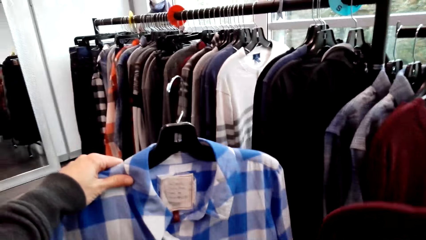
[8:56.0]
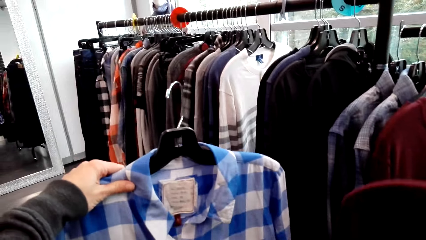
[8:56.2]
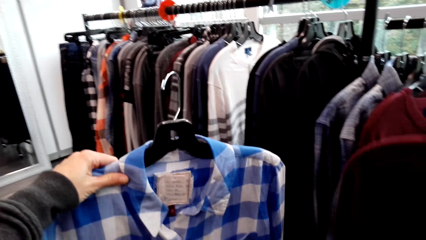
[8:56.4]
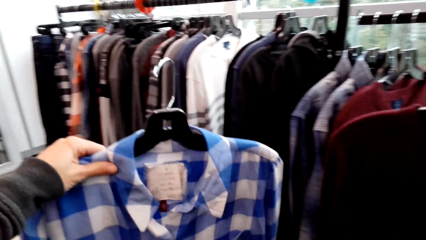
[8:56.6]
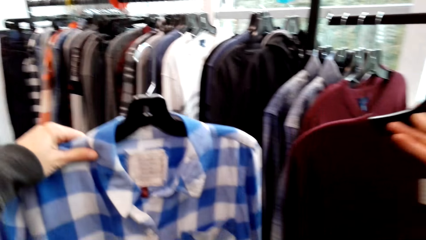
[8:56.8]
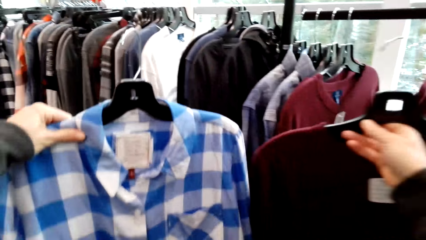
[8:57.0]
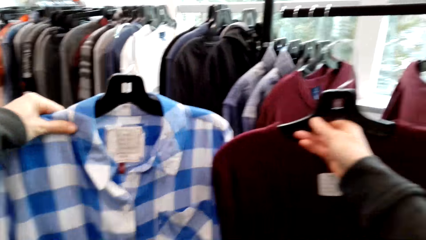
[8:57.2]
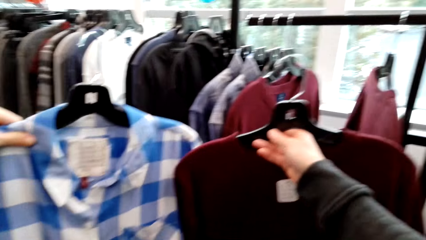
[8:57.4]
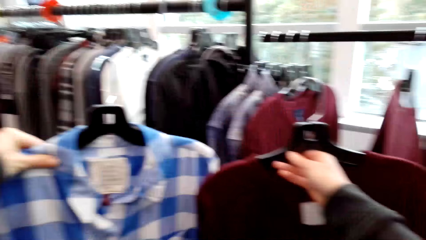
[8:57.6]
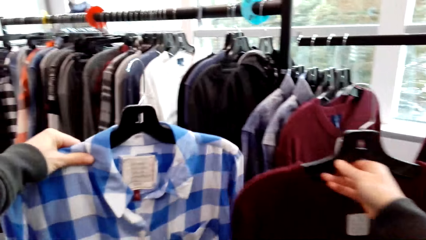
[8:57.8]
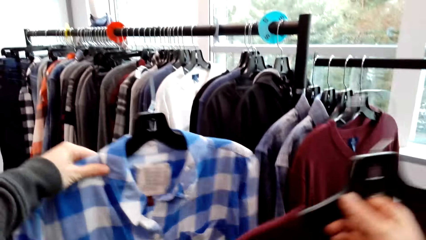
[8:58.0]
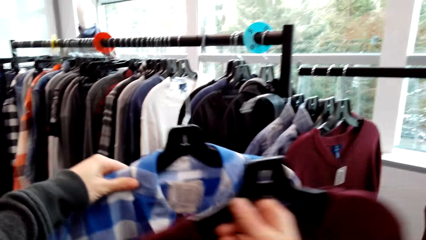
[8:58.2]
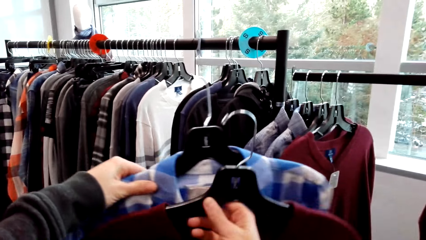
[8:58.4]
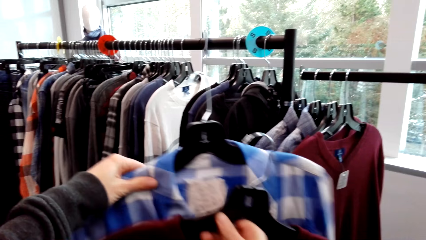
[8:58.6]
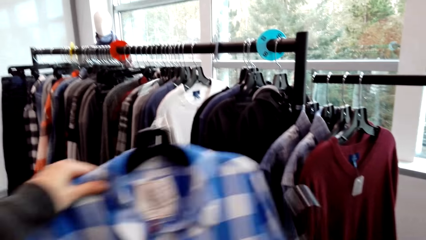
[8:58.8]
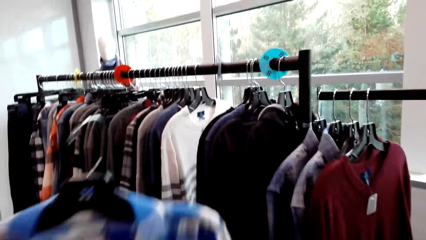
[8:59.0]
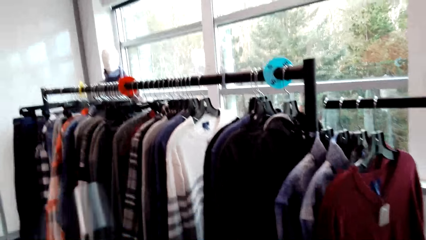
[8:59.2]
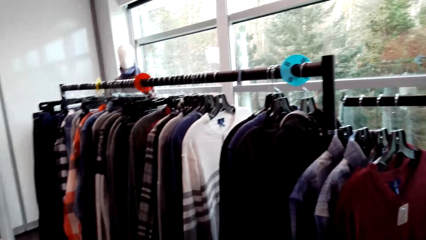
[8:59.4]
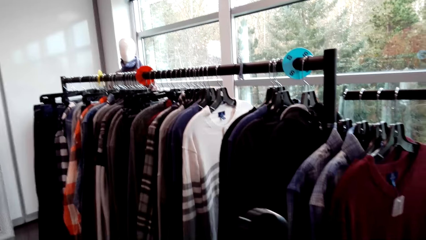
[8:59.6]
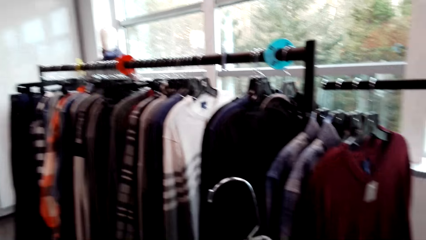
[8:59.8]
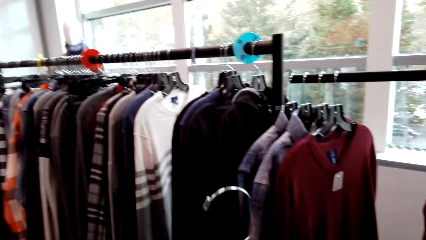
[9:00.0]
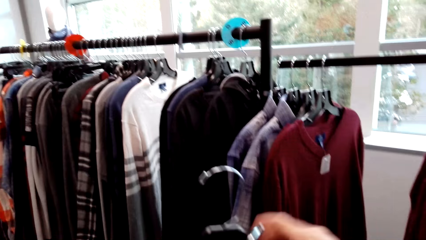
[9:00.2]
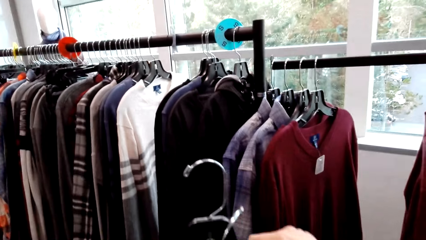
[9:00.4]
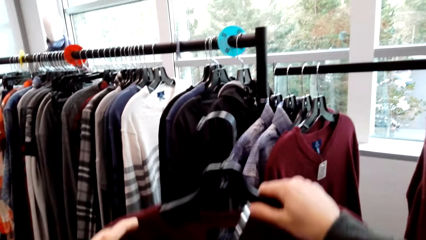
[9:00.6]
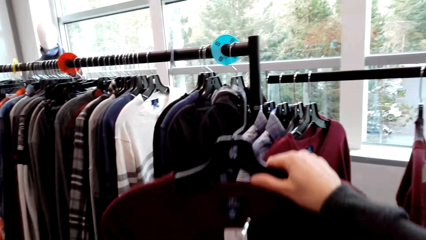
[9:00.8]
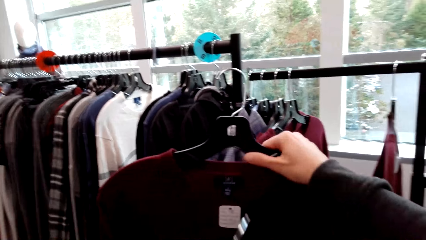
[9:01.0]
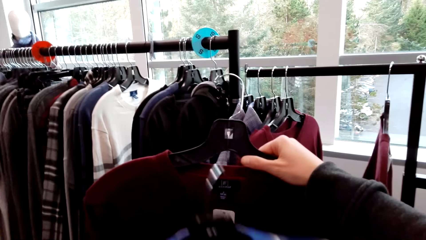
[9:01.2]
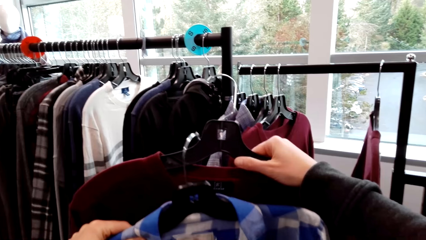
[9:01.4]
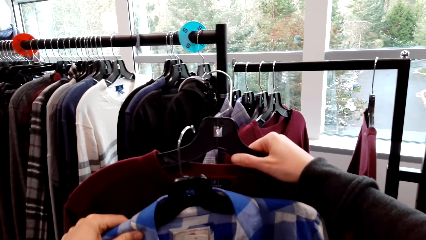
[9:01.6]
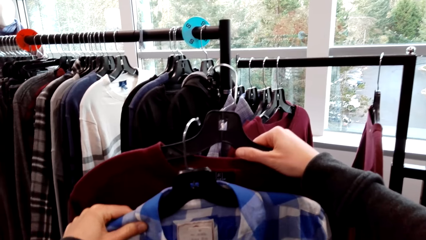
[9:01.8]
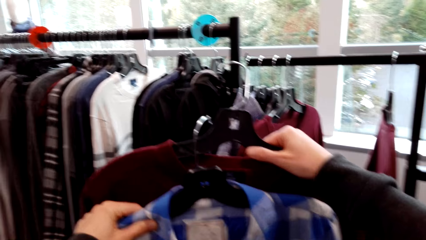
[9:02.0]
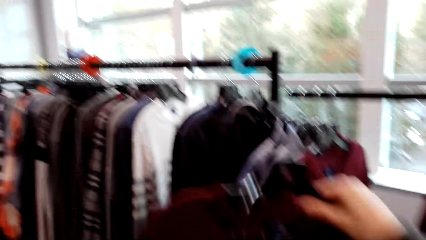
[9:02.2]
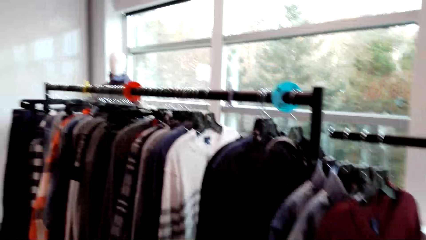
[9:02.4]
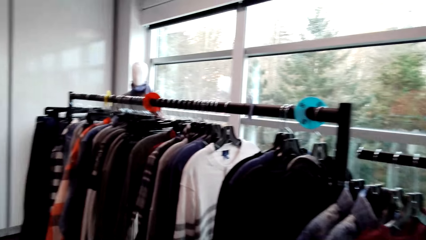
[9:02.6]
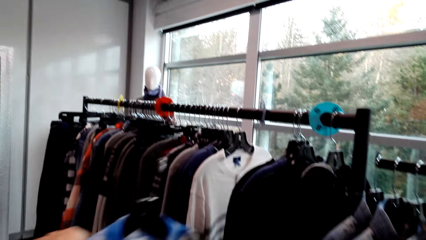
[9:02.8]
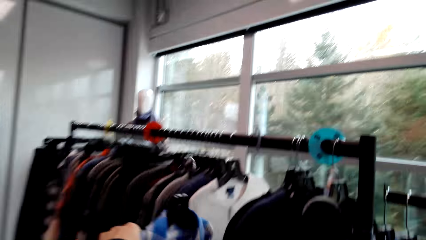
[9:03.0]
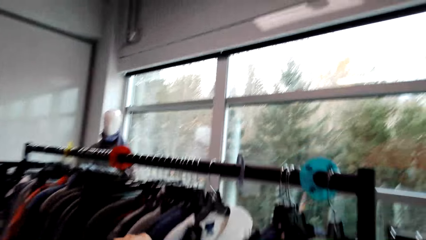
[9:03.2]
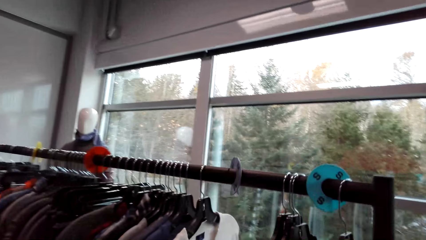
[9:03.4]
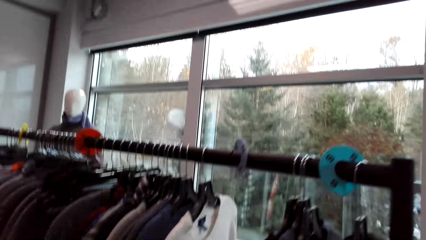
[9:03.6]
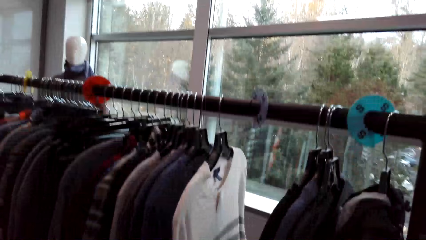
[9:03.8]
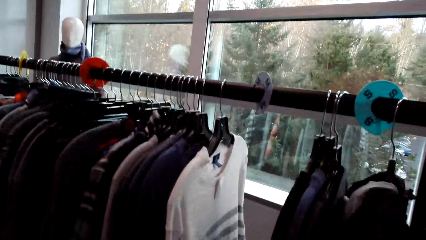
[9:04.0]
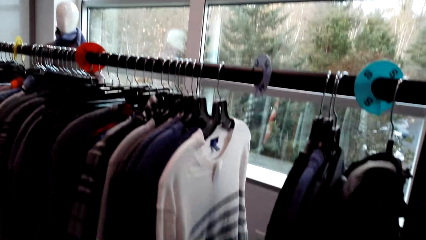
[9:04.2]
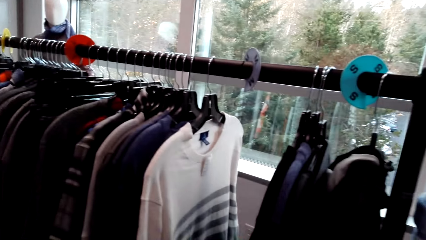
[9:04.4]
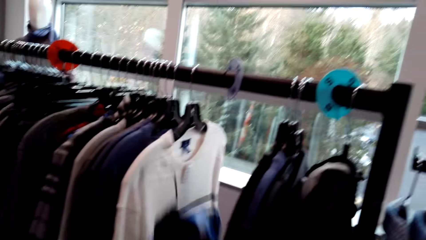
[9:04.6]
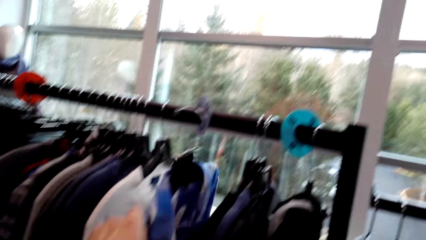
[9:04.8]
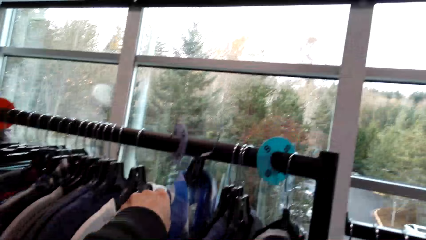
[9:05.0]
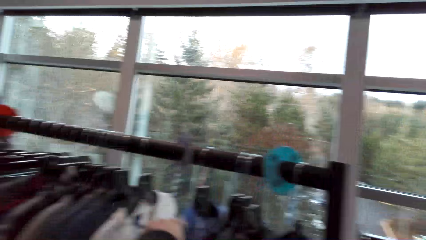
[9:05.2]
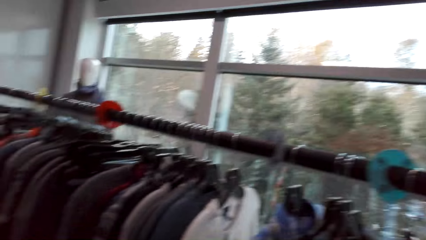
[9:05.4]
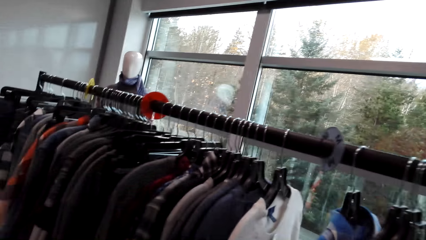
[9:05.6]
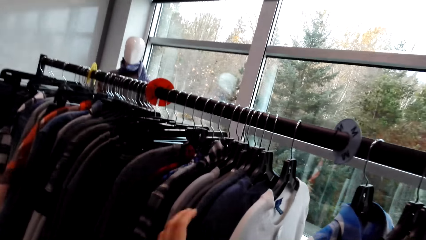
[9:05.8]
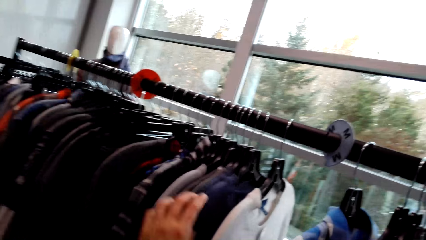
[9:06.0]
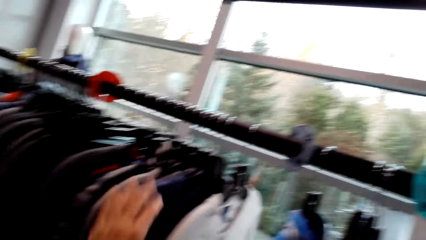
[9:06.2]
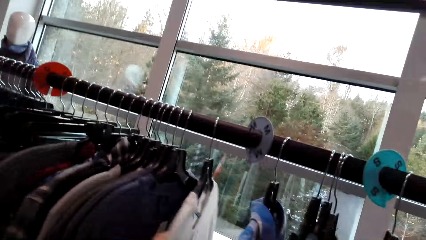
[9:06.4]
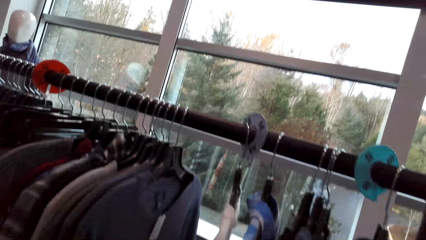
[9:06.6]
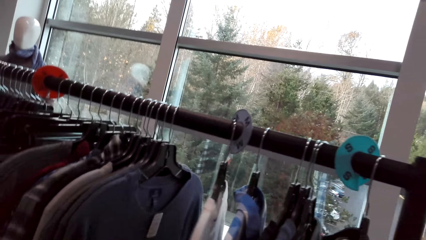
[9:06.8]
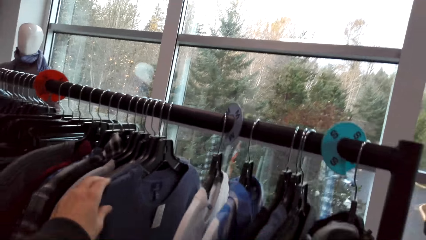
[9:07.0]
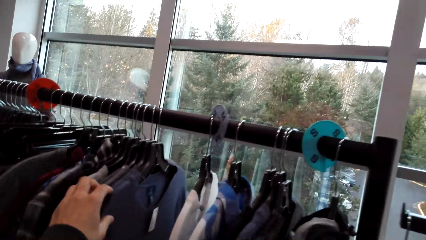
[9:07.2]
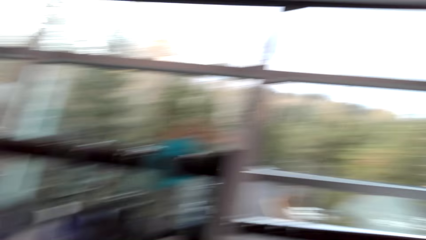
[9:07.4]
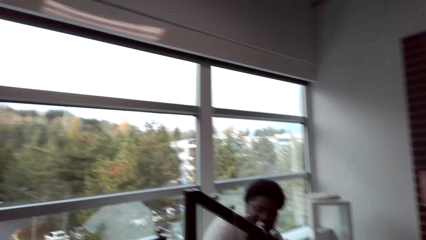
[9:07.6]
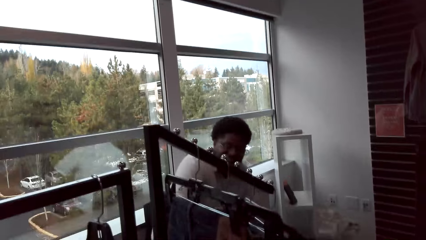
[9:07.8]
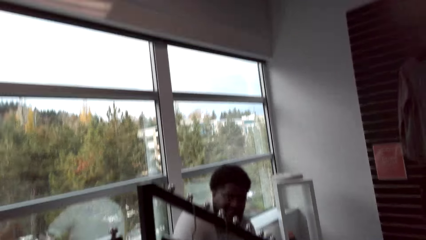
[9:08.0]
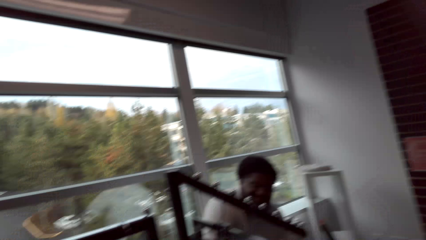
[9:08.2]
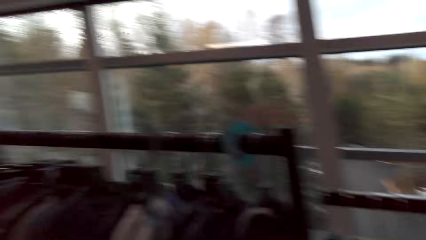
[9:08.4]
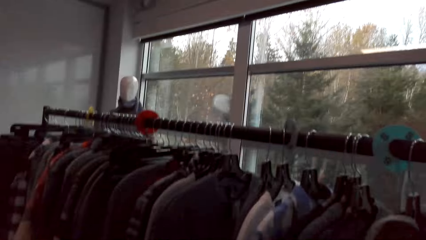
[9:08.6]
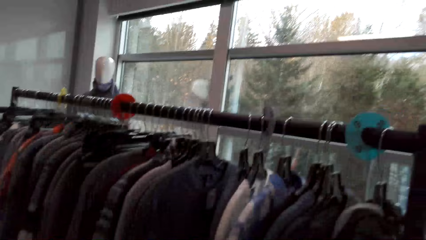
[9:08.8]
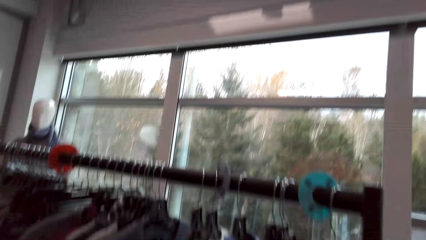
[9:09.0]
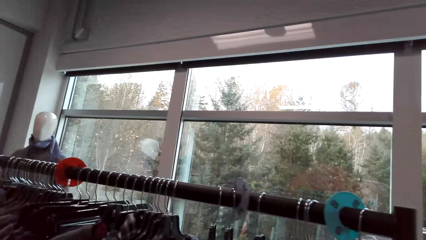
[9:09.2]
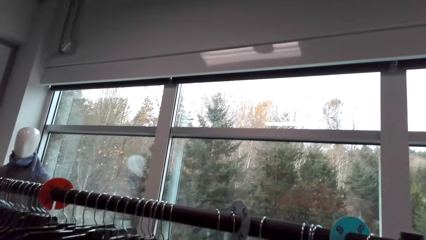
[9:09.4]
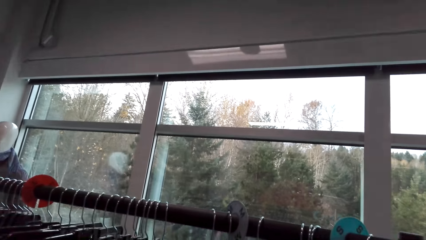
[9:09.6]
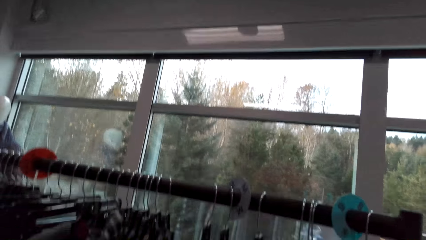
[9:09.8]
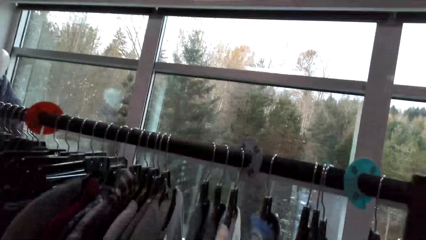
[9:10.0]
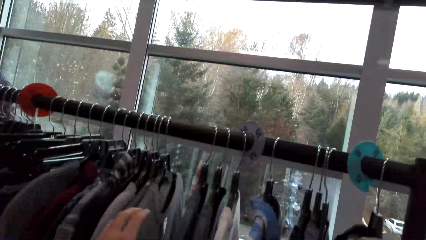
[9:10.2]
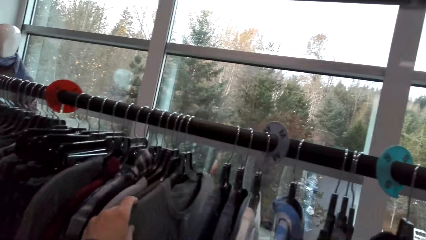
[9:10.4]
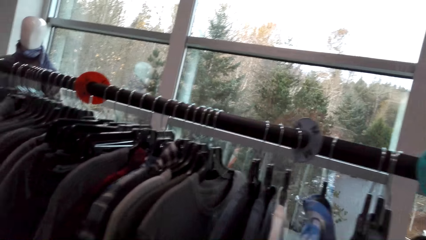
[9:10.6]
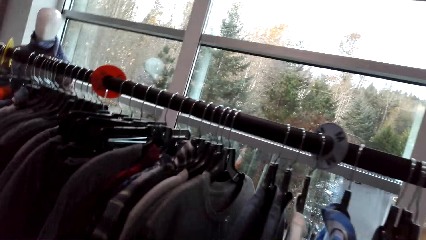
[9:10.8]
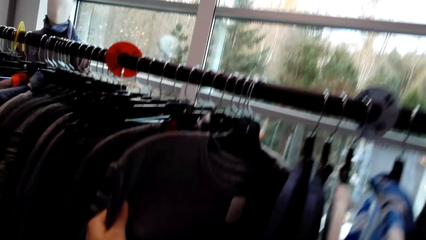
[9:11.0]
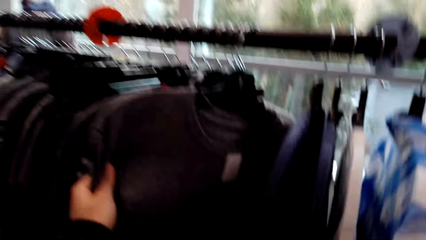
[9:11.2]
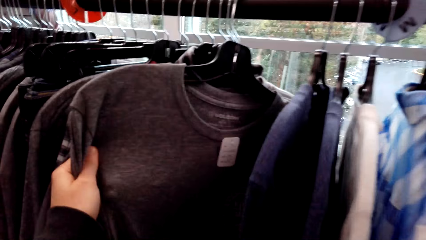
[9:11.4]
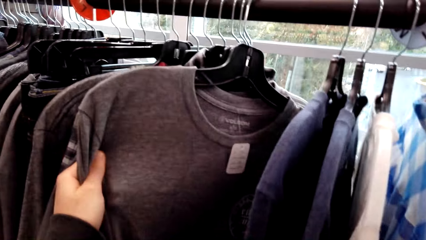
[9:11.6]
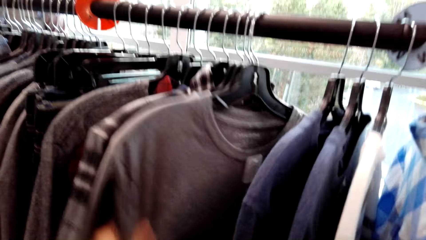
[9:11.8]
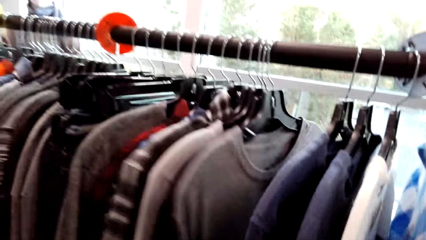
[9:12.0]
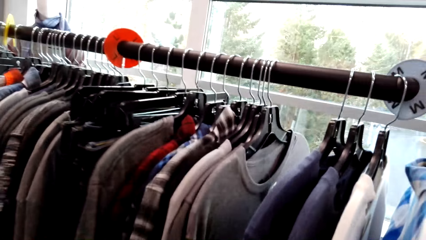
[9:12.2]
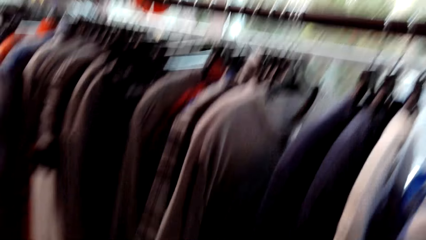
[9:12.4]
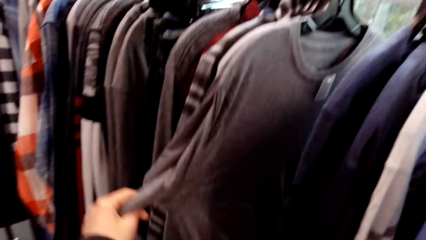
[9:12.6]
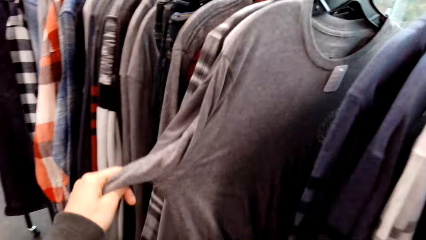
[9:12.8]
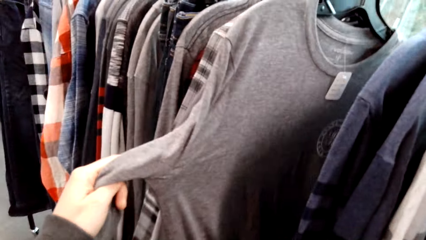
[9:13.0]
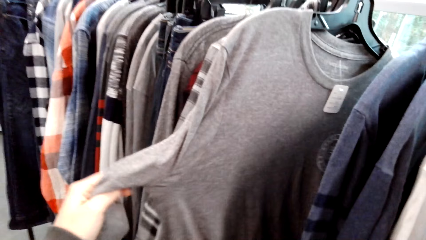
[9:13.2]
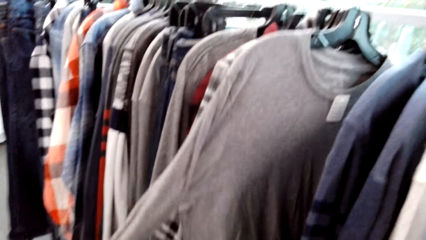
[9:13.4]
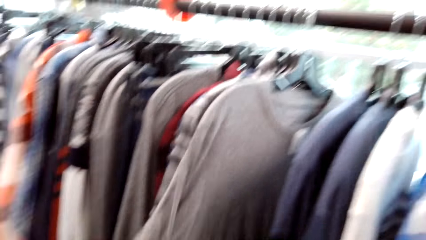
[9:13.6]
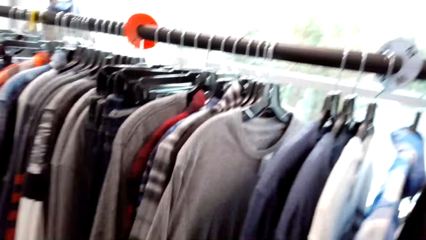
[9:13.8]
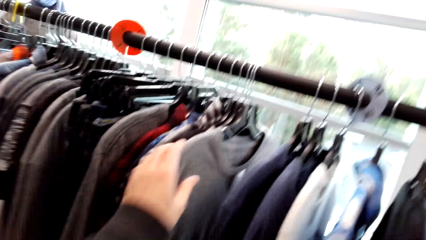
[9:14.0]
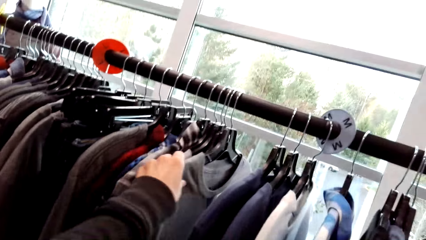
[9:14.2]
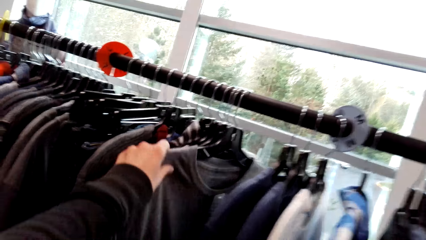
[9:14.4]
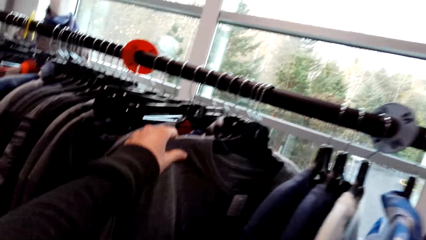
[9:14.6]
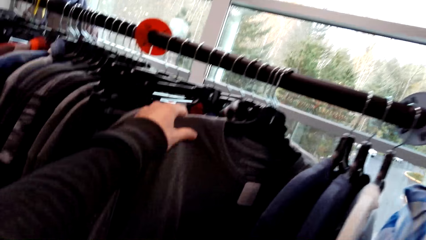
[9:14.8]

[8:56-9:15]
The camera wearer compares the clothes. They pick a shirt and hold the shirt with both hands. They hang a hanger. They put the cloth on the hanger. They check out the clothes. They move the hanger. They move around. They move the hanger.
